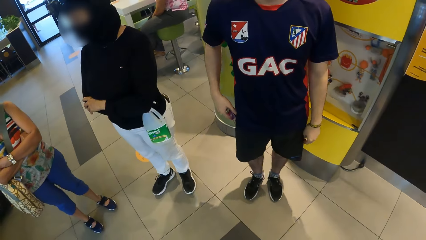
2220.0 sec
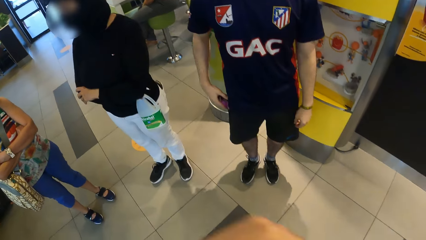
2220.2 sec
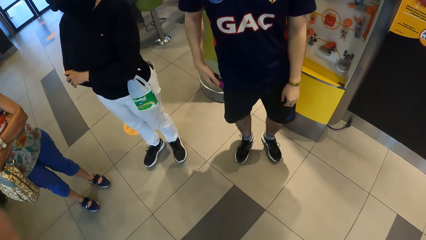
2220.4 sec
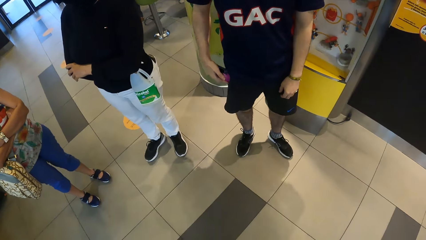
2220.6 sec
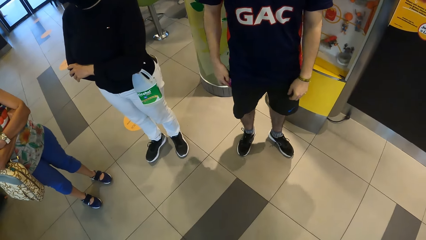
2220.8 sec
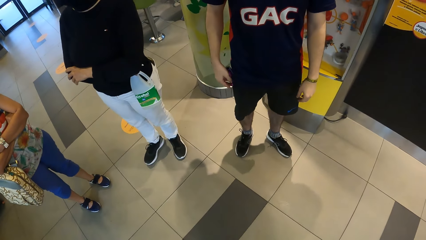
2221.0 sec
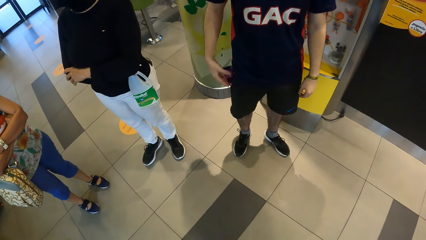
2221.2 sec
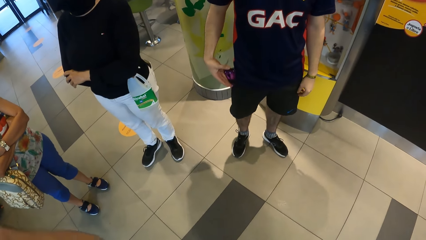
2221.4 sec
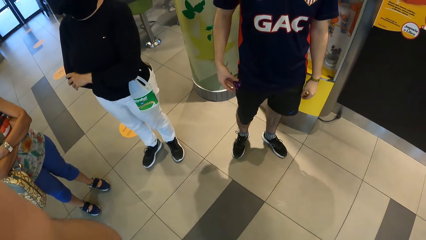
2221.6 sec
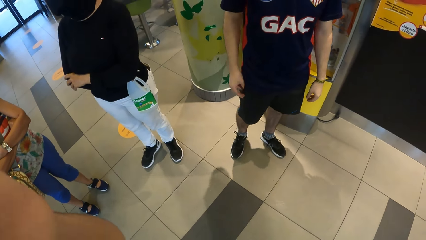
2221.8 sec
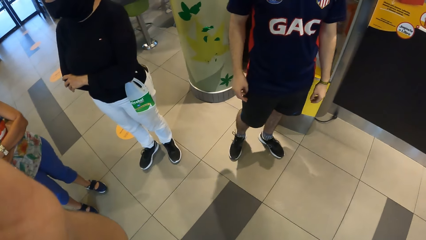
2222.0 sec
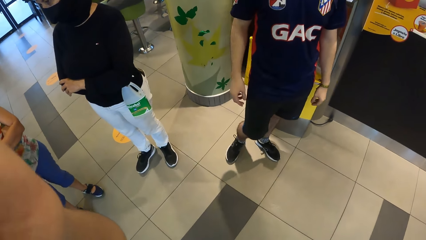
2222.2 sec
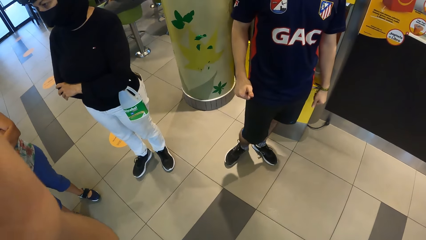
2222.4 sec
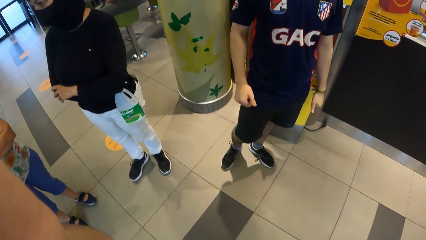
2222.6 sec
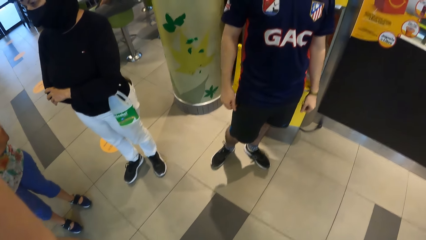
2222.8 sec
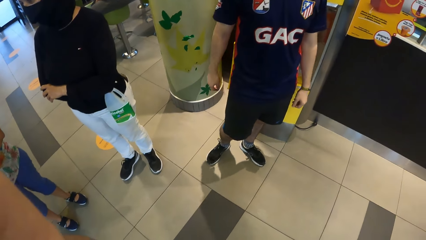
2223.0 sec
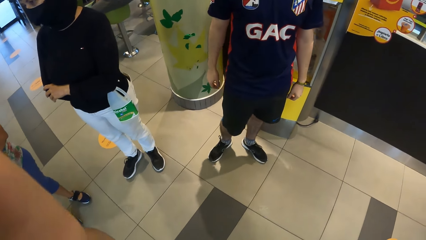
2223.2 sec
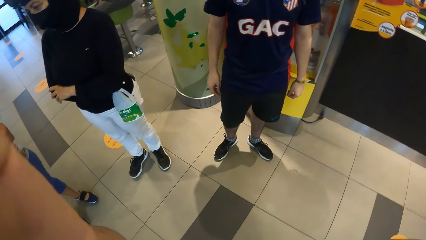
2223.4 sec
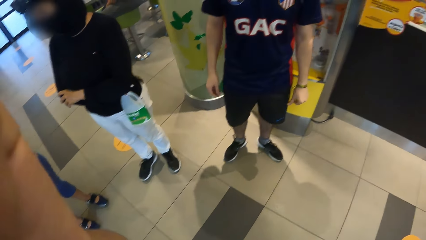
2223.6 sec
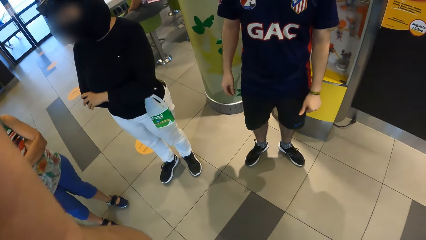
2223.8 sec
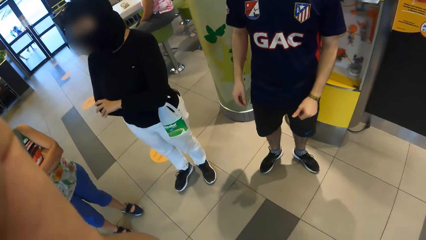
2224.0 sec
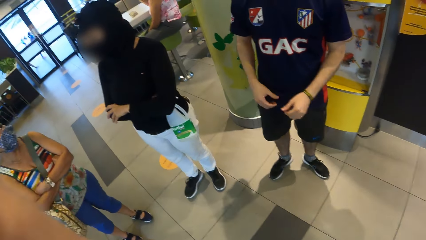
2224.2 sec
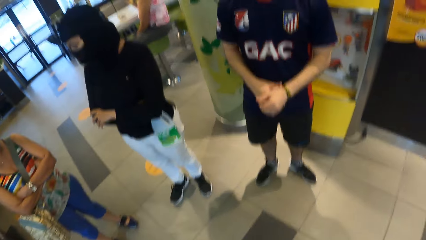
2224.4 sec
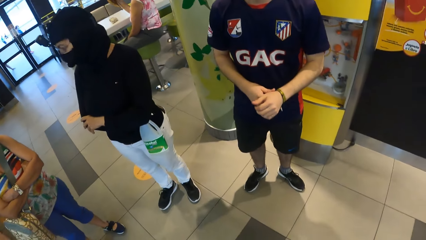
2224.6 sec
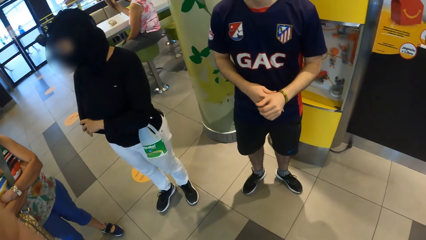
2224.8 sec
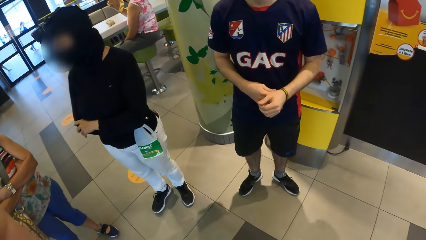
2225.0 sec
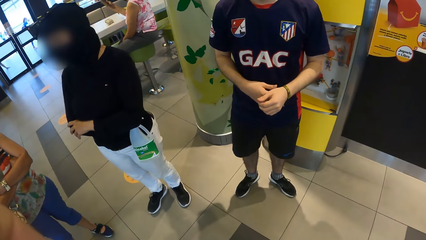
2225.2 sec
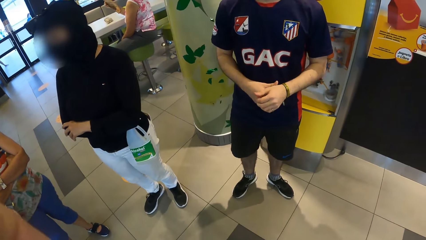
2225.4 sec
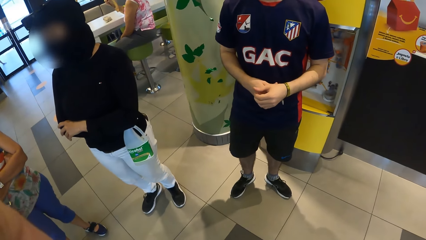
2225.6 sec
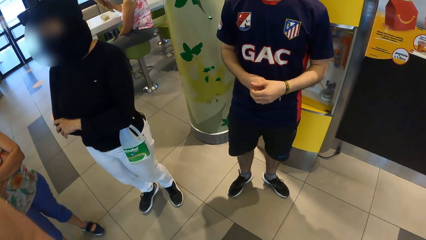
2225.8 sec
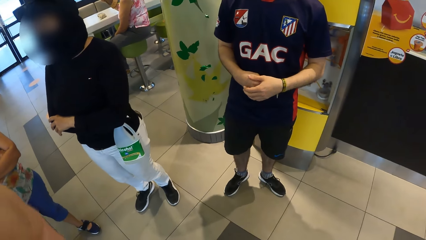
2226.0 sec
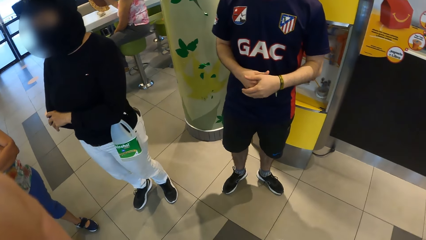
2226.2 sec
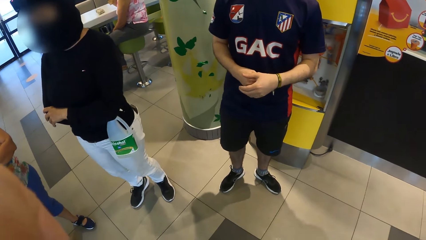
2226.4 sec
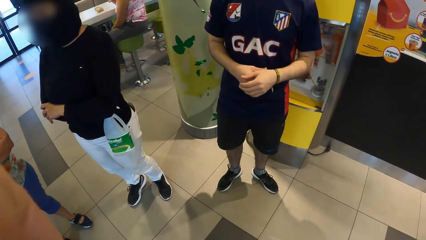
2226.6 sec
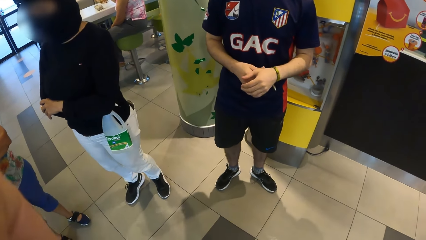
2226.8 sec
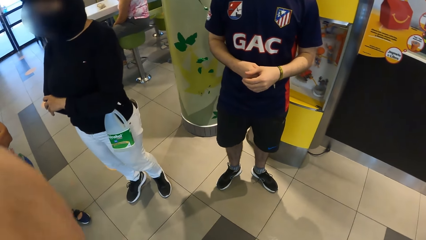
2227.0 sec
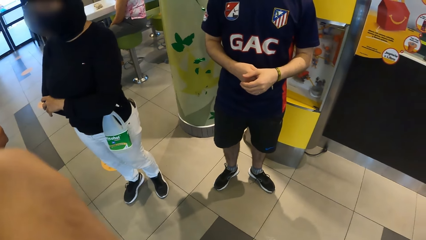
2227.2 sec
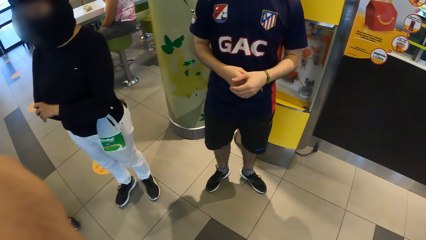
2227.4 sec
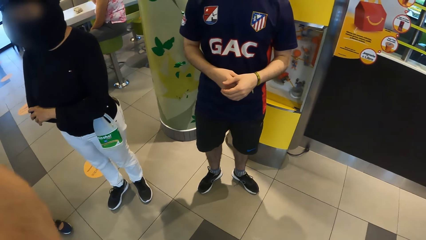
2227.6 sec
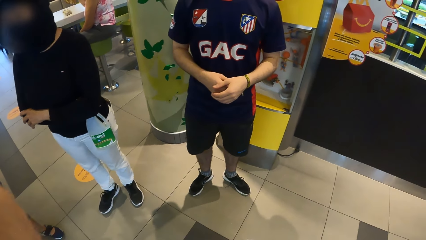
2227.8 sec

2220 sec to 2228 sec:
A man puts the phone in the pocket. The camera wearer converses with a woman.

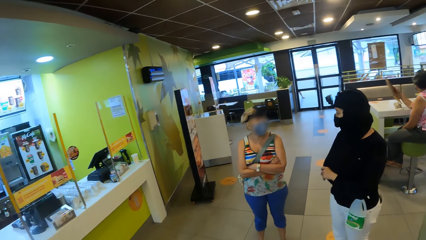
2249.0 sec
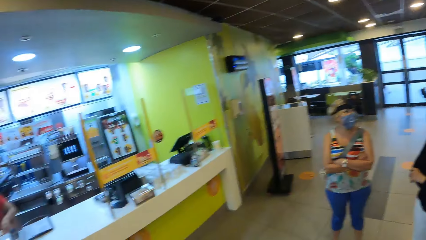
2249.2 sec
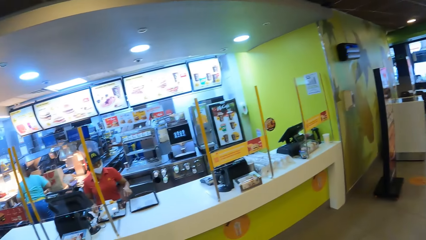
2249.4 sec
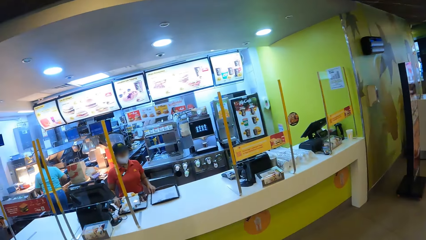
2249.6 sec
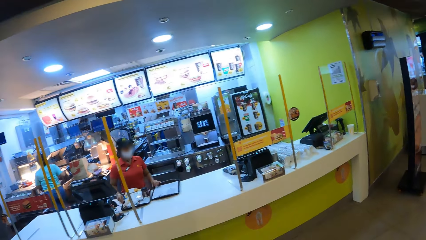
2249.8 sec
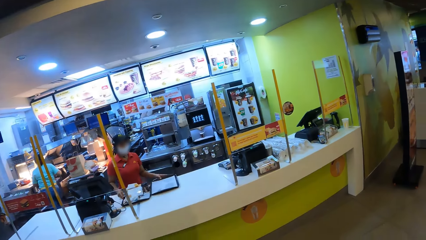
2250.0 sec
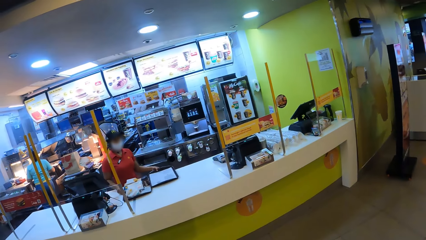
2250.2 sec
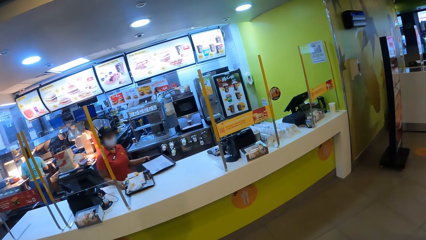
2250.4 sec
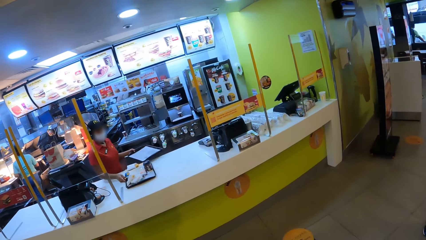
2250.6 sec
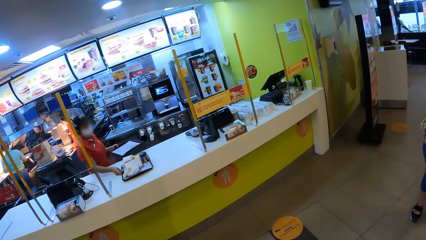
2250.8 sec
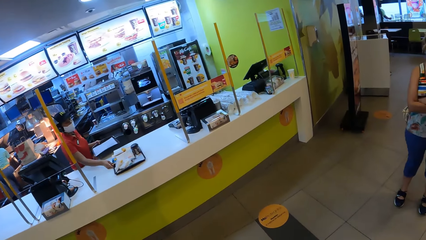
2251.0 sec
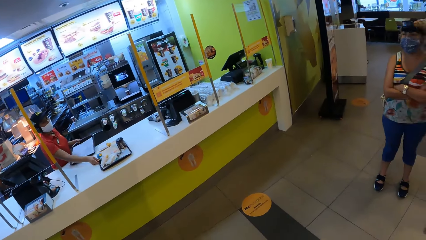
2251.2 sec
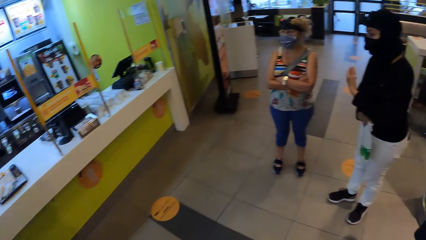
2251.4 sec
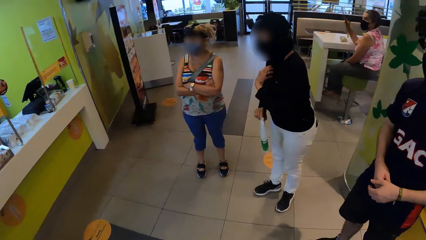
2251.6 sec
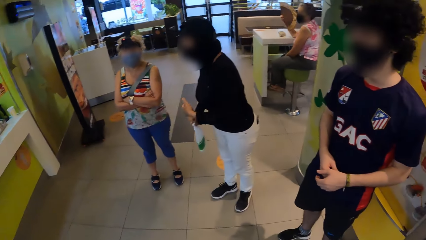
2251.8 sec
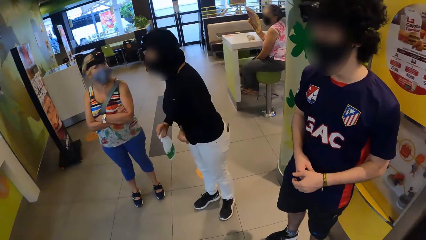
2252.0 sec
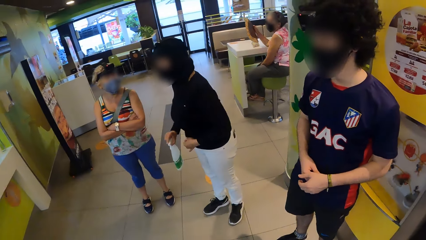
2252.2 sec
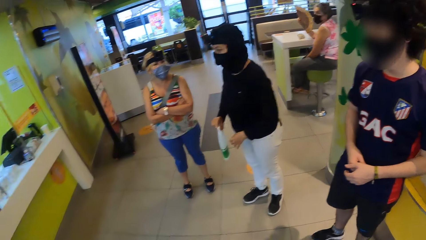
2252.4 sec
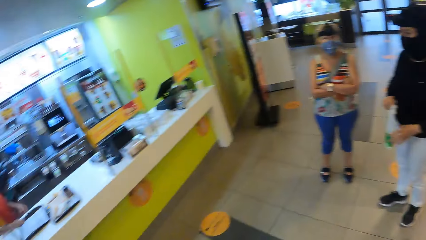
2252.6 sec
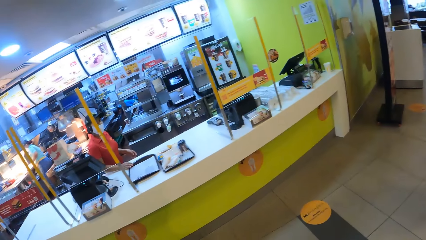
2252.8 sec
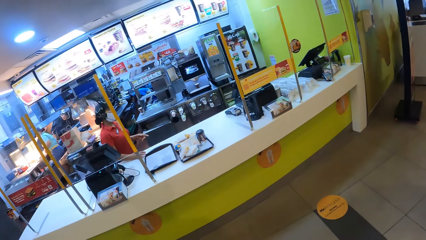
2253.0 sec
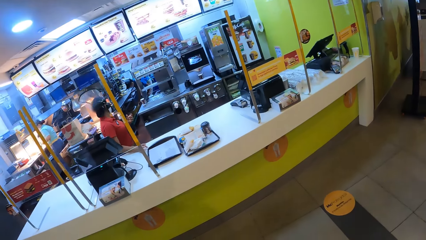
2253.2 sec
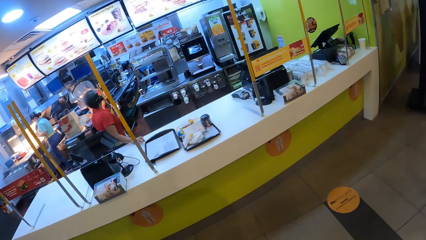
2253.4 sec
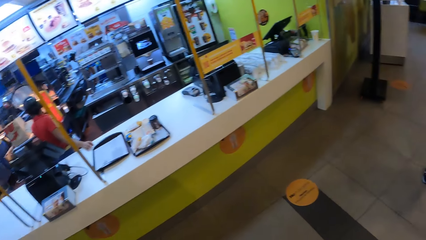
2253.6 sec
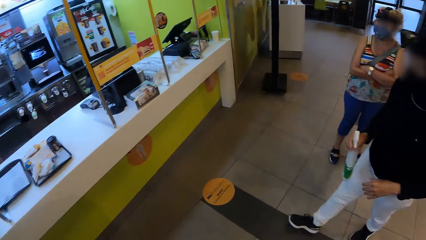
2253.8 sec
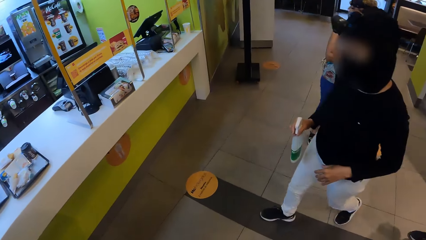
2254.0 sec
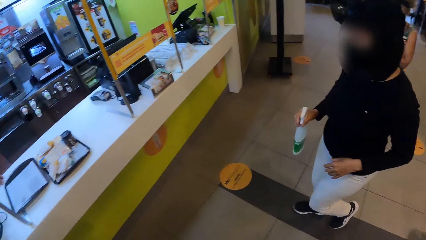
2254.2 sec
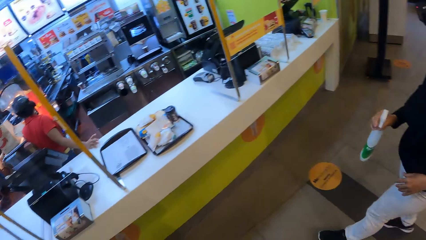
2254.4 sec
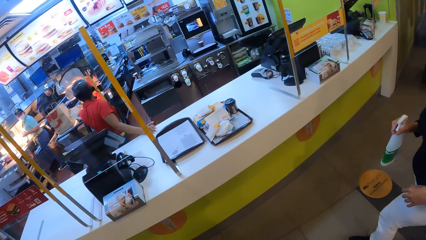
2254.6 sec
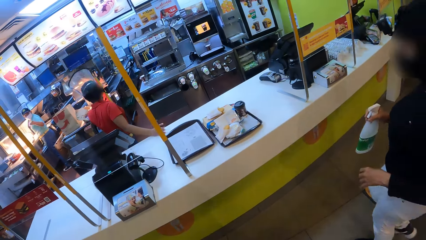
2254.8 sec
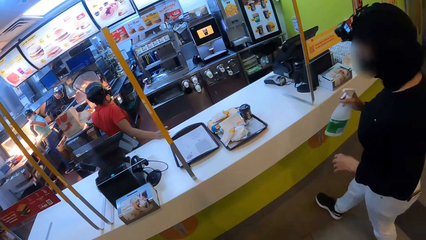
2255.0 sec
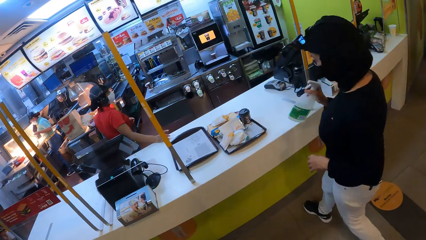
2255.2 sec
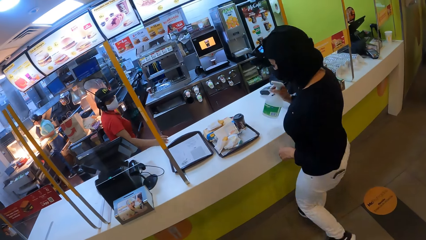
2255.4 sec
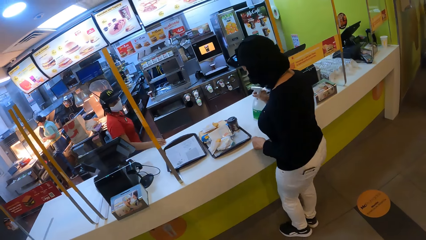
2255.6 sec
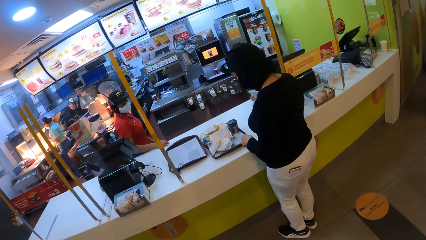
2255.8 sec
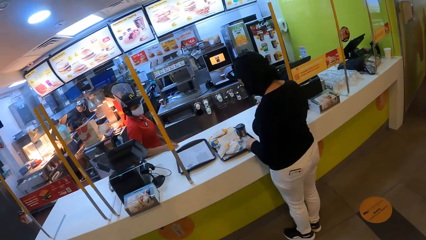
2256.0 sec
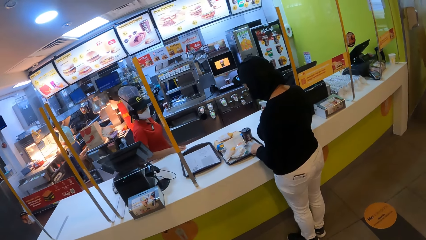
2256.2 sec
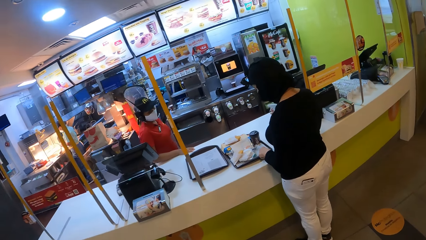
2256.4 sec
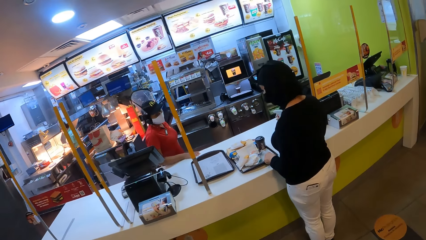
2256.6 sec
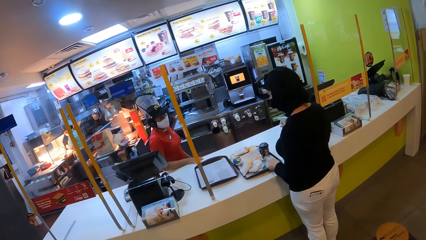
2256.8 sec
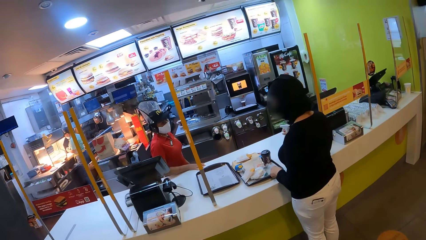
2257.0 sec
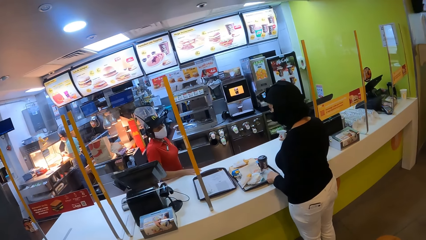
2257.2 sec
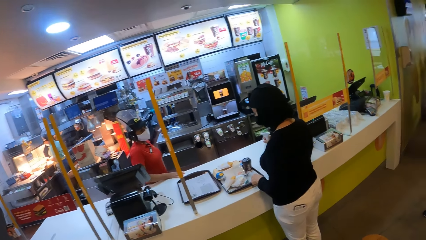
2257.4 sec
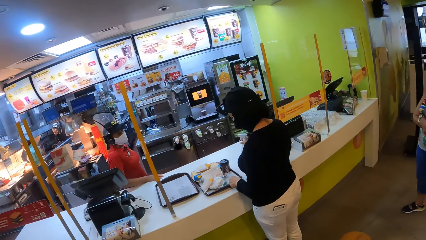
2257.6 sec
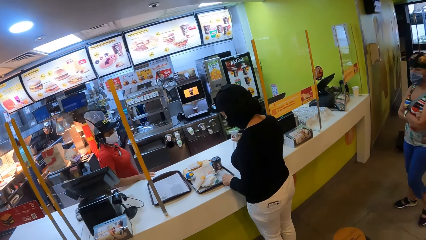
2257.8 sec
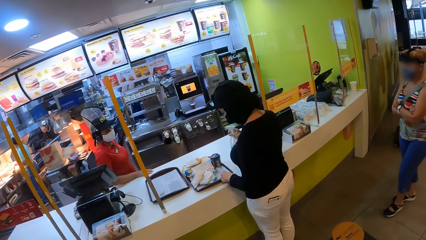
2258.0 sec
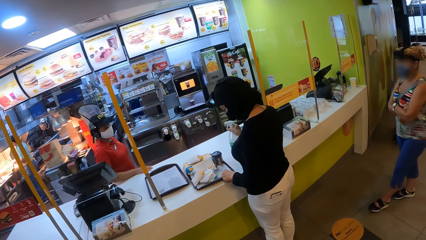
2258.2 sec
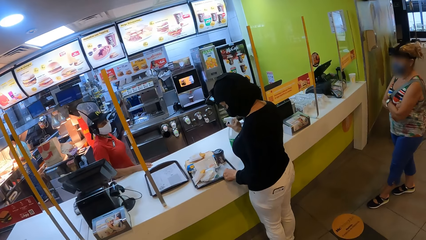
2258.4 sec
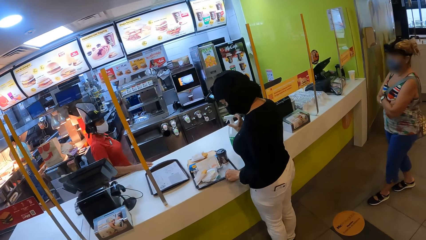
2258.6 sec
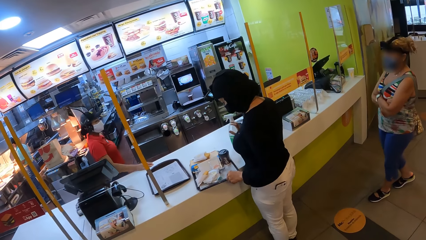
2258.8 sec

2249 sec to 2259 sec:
The camera wearer looks at the food counter. A woman puts food on the table. Another woman looks at the food.
